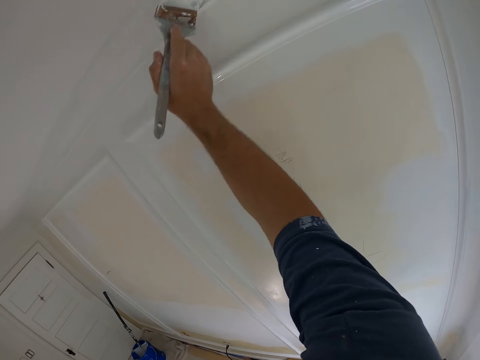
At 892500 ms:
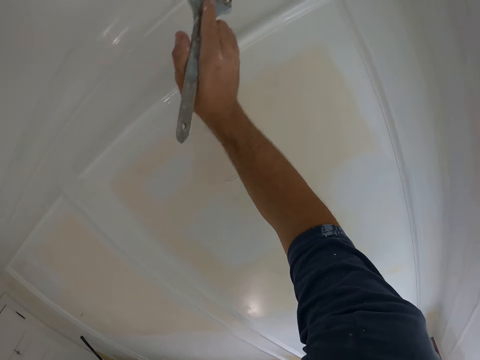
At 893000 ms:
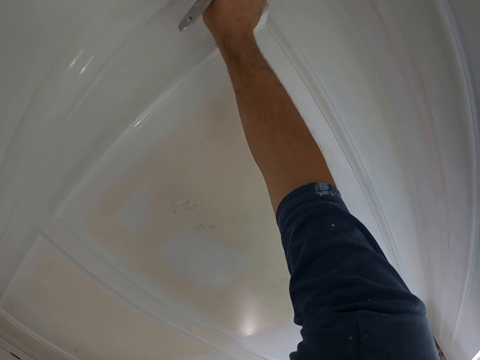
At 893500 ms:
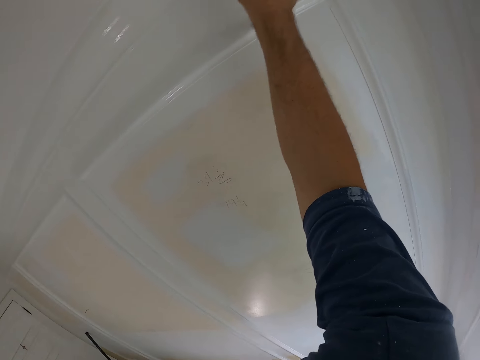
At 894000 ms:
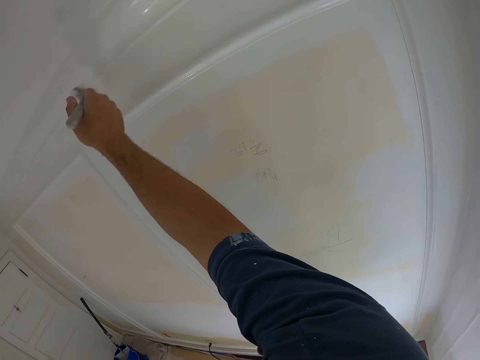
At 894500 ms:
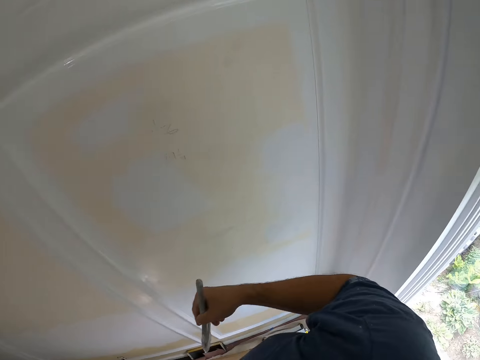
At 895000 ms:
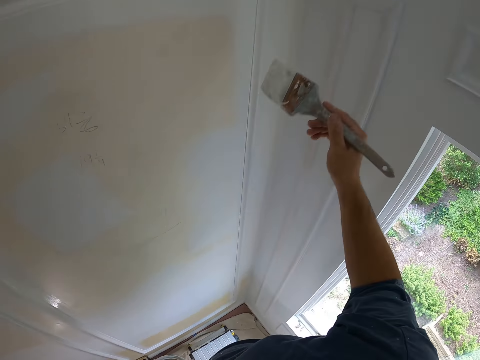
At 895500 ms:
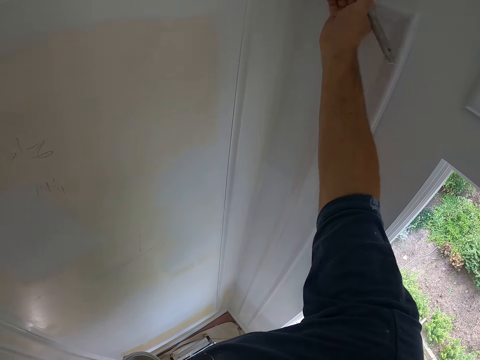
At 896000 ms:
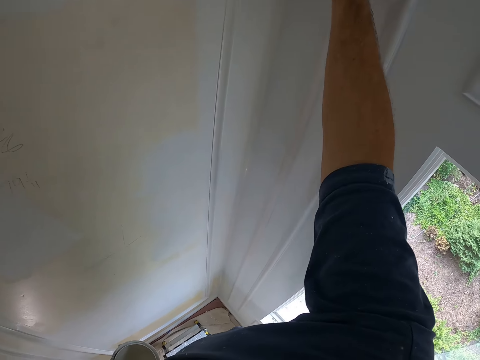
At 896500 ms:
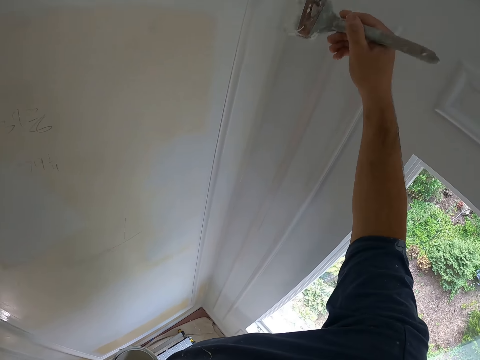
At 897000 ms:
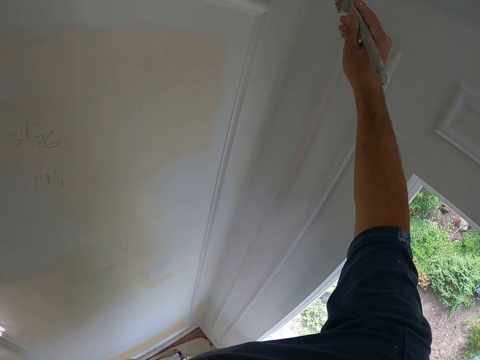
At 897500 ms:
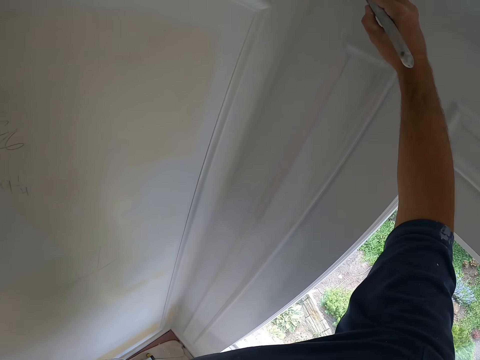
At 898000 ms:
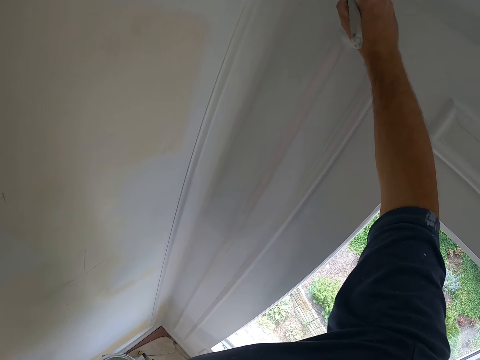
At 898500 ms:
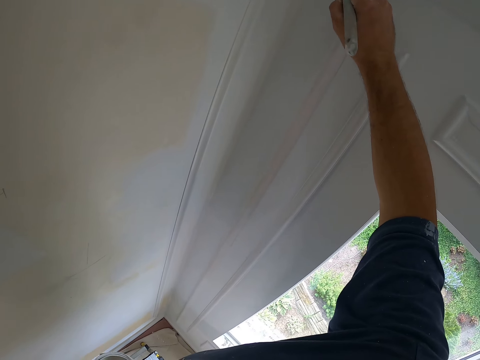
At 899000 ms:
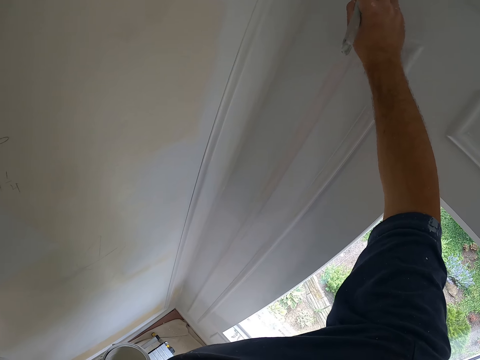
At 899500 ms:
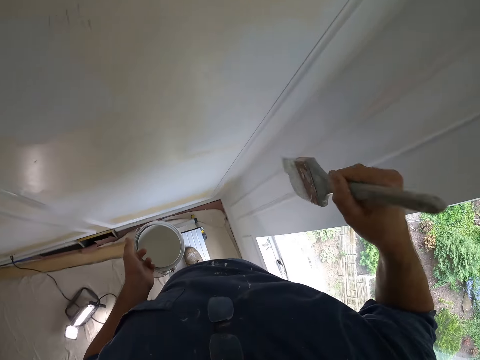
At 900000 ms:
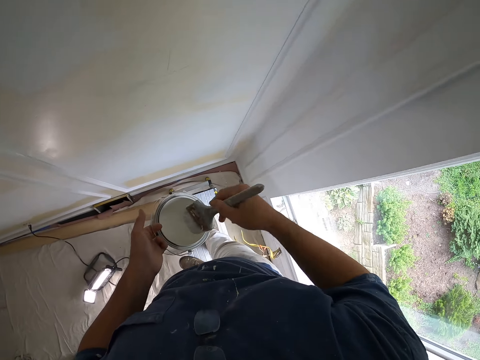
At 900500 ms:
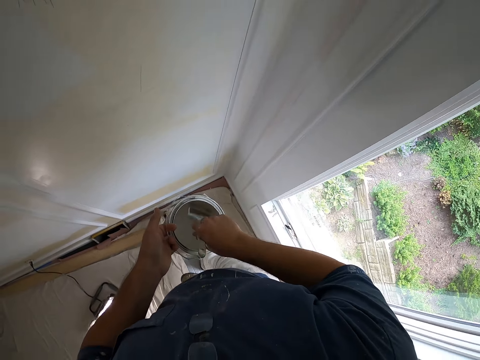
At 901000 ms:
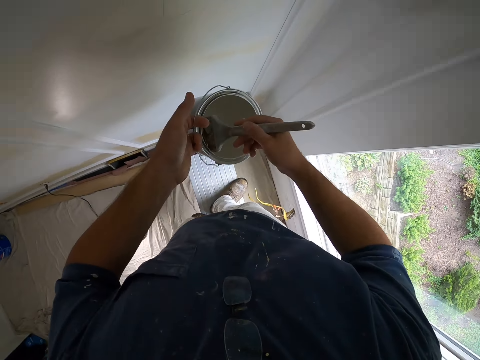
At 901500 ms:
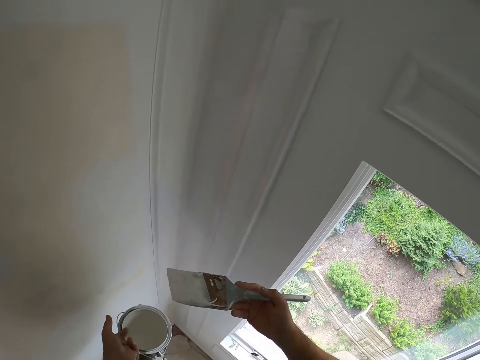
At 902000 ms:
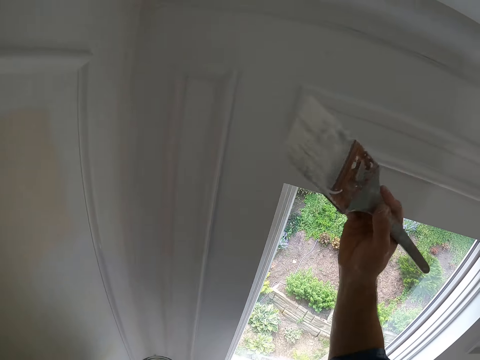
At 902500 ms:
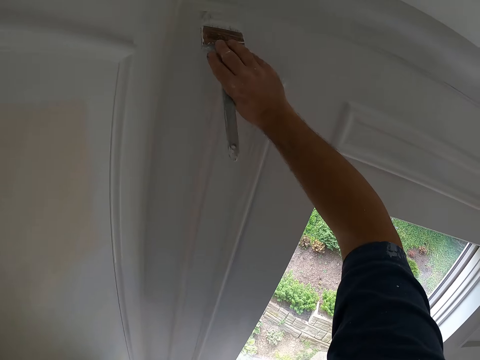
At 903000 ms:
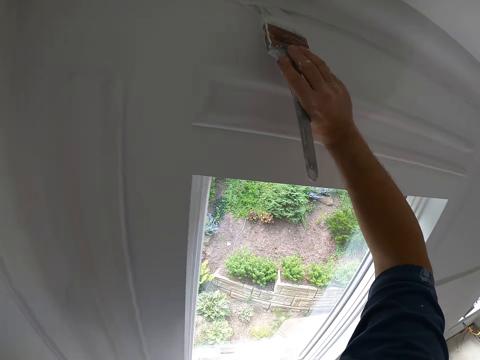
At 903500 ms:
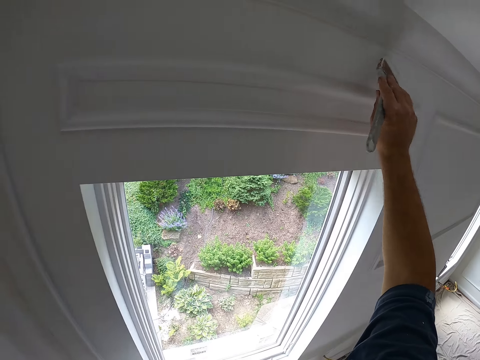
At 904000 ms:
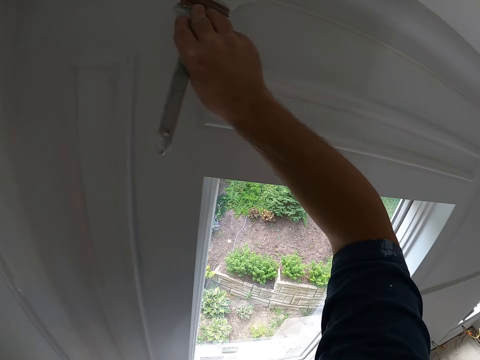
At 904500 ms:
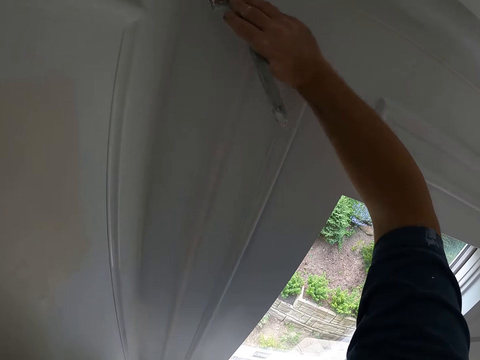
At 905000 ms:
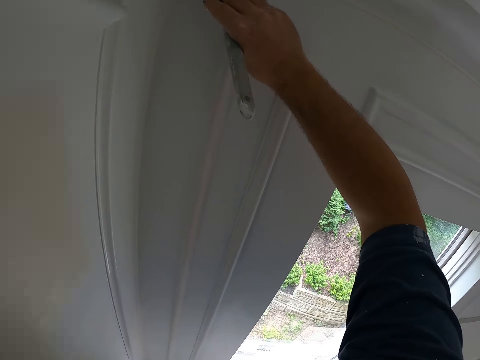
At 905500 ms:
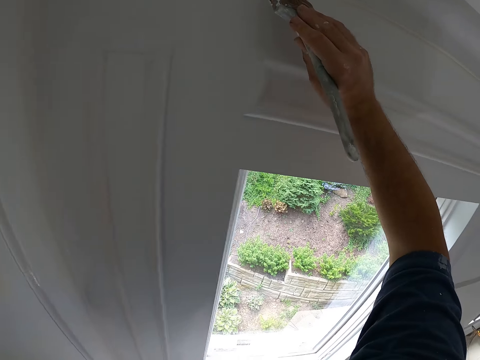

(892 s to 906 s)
The camera wearer dips the painting brush in the paint can. They paint the window with the painting brush. They paint the wall with the brush.

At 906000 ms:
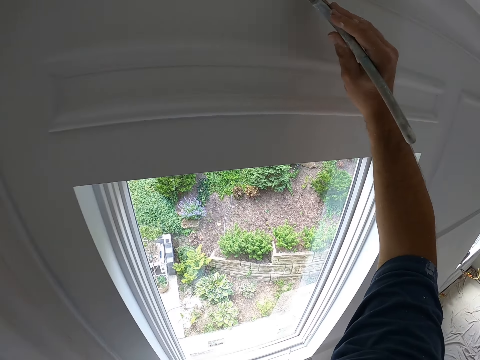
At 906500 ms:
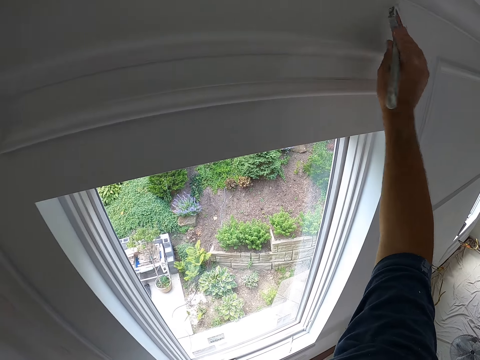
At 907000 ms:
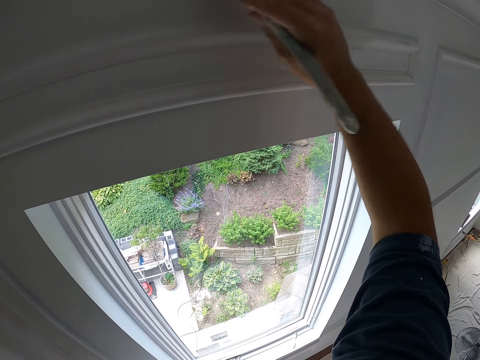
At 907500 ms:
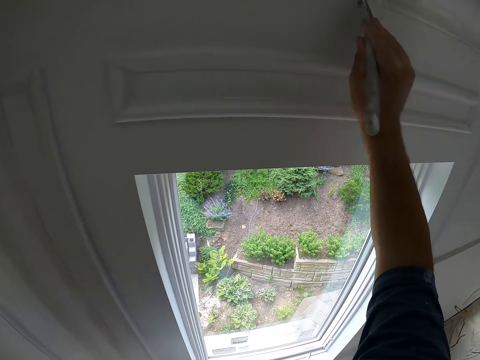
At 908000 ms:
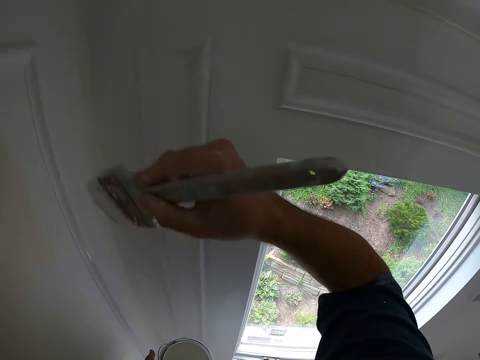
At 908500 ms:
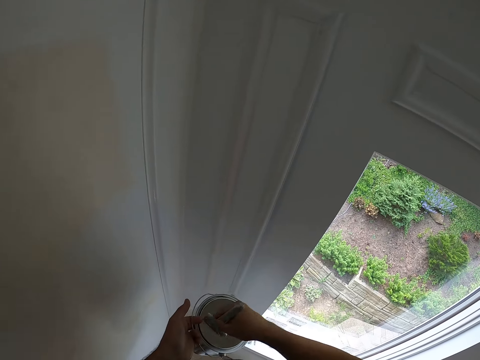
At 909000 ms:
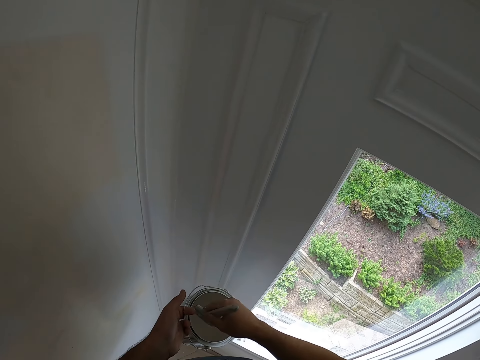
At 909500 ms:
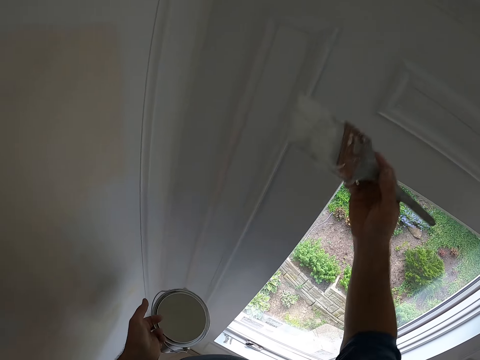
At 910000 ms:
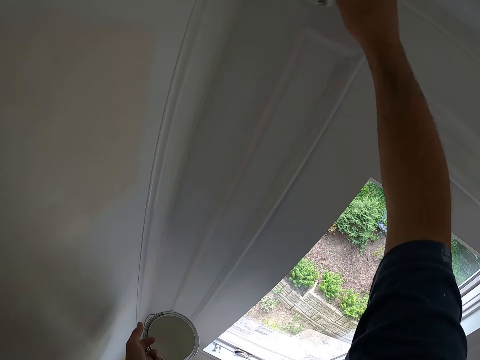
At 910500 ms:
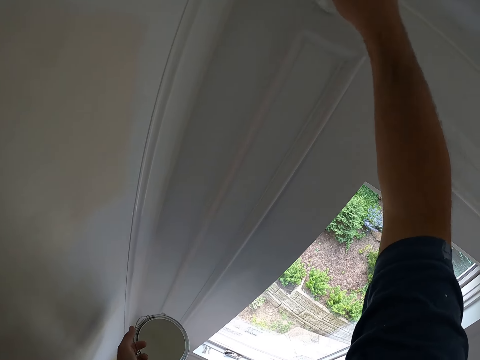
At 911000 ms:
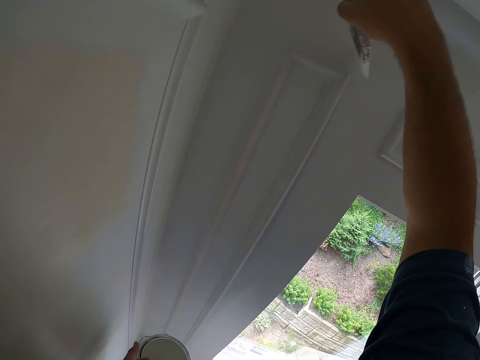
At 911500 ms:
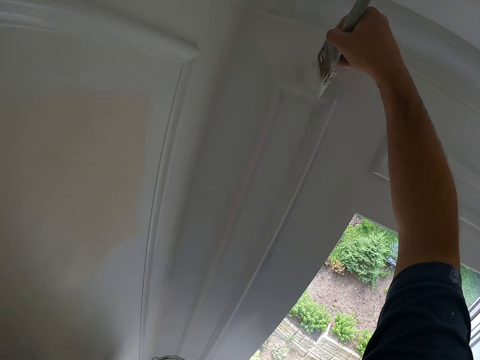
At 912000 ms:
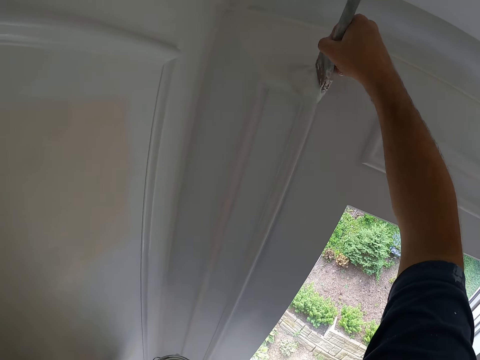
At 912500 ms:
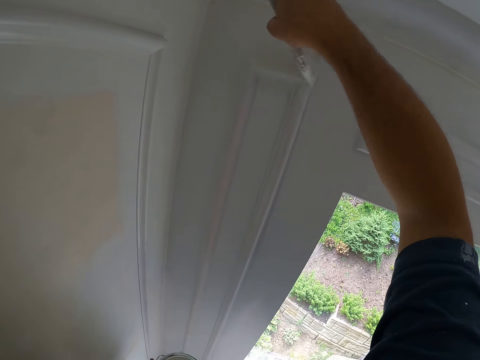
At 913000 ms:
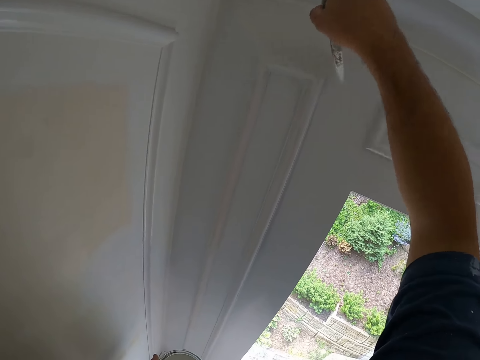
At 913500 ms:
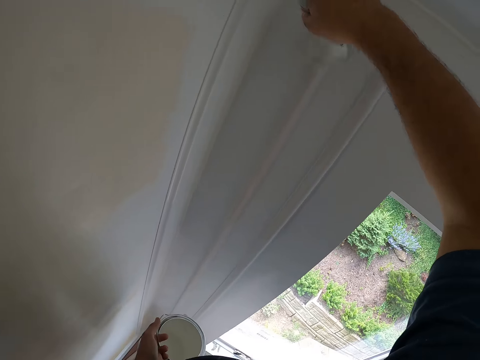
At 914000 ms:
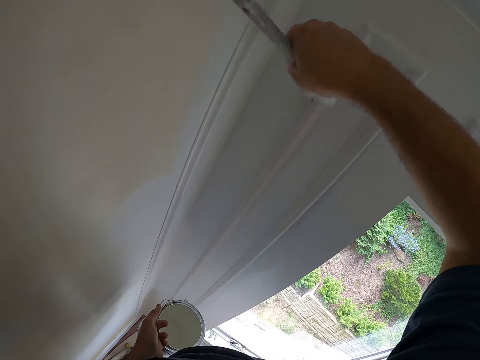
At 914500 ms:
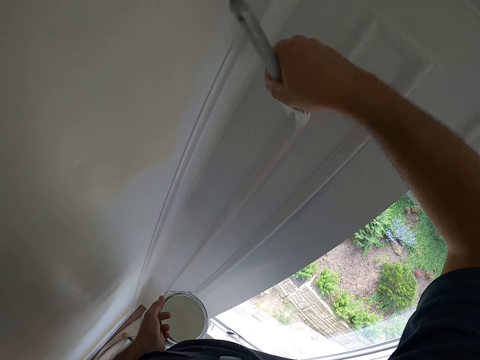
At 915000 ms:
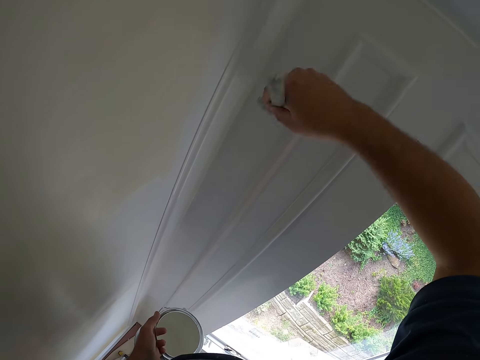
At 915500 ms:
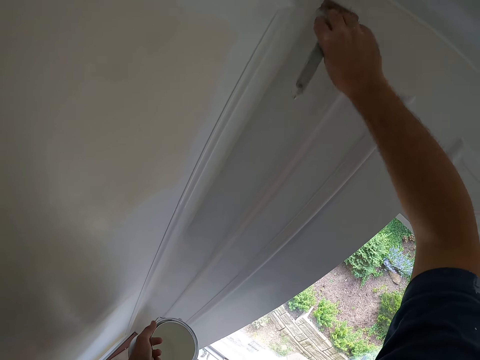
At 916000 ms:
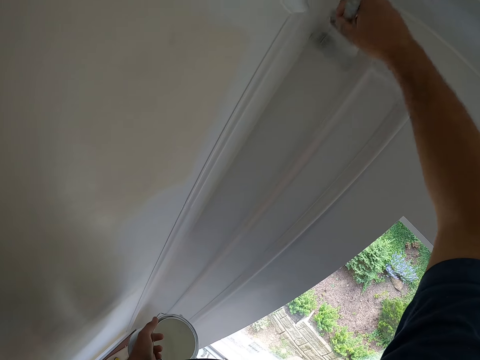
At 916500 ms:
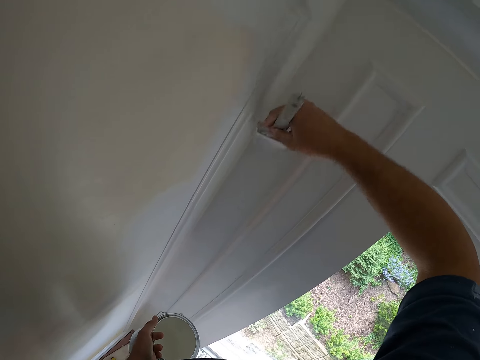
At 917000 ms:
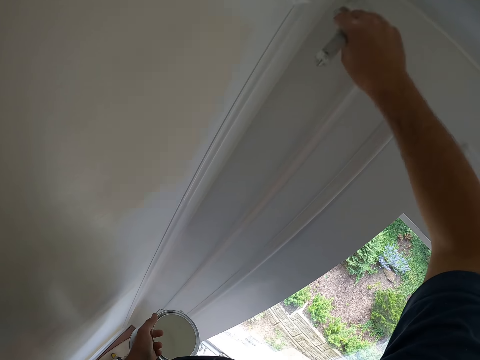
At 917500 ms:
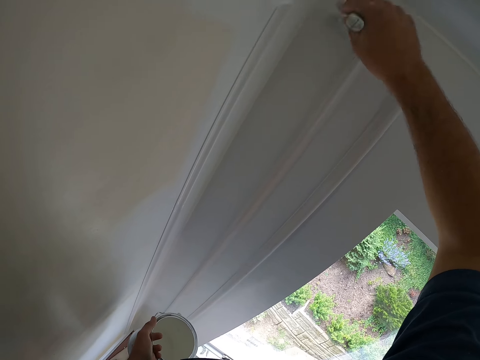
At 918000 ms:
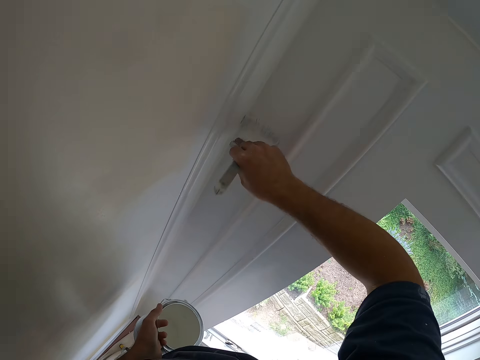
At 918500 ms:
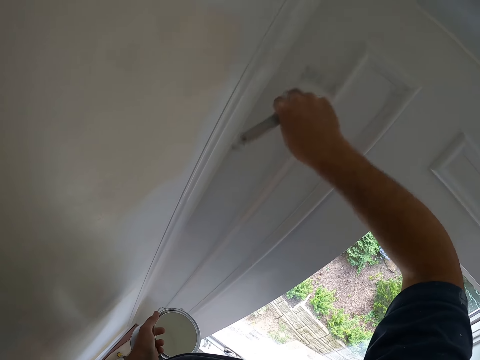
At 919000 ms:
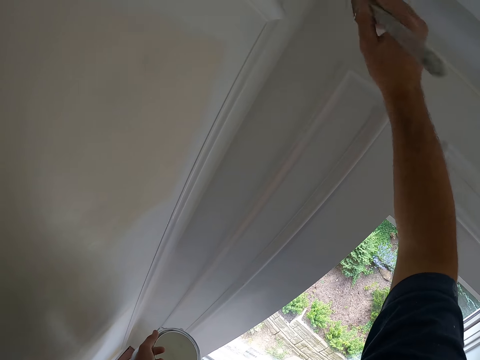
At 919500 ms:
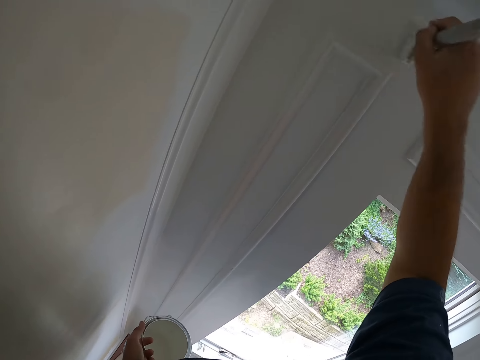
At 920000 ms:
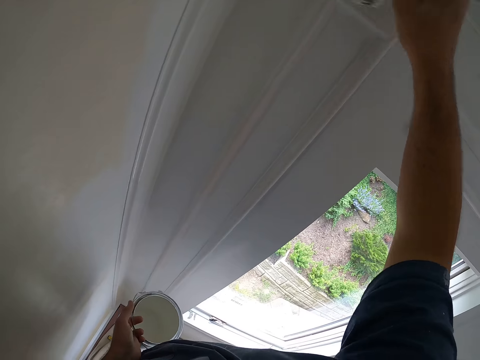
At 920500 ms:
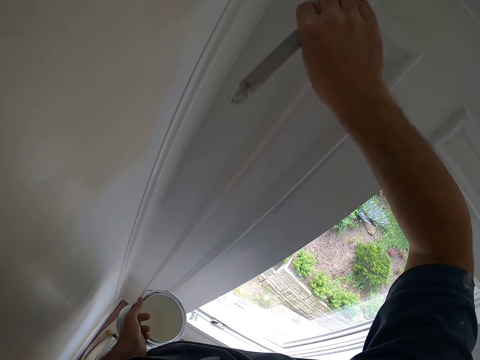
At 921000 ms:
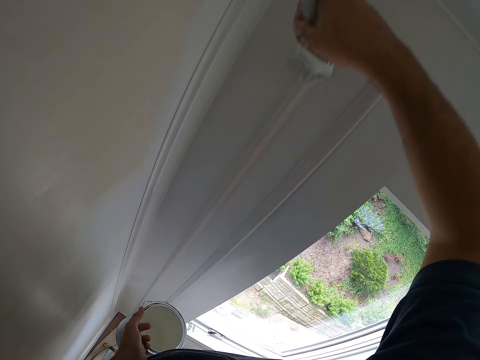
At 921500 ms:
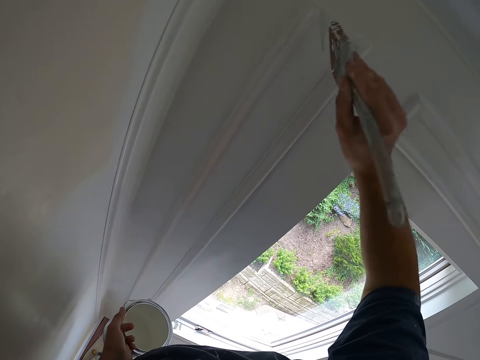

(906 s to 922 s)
The camera wearer dips the painting brush in the paint can. They paint the window with the painting brush. They paint the wall with the brush.
